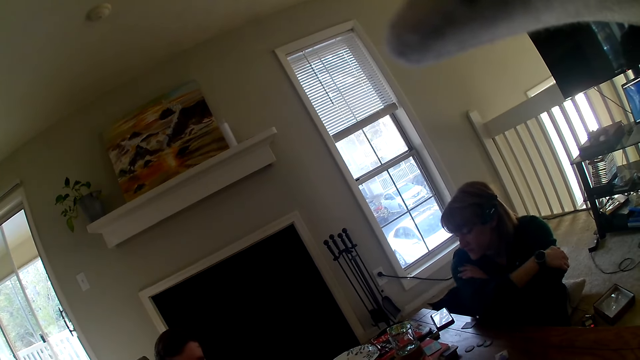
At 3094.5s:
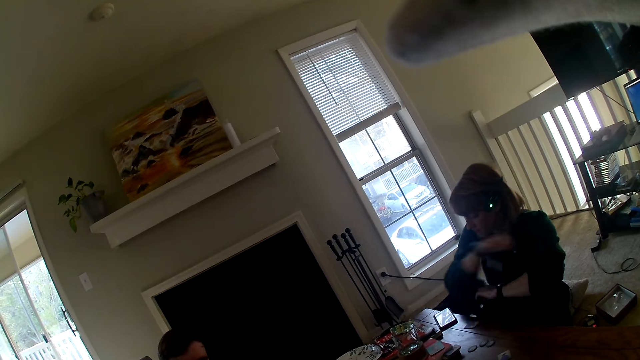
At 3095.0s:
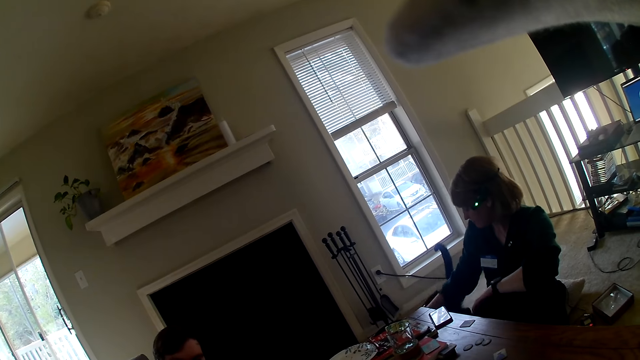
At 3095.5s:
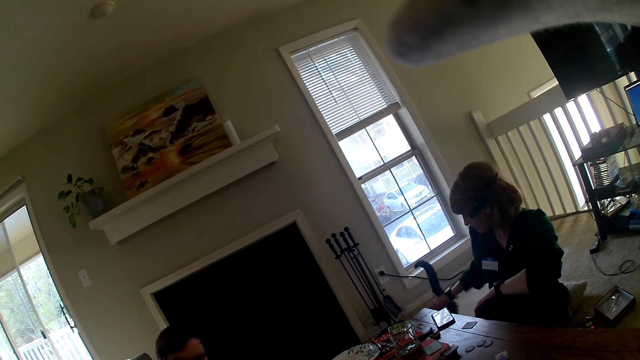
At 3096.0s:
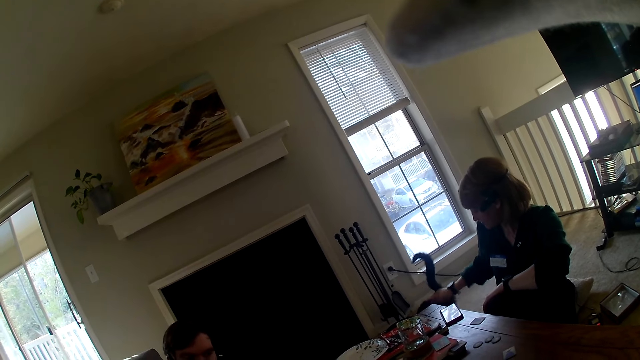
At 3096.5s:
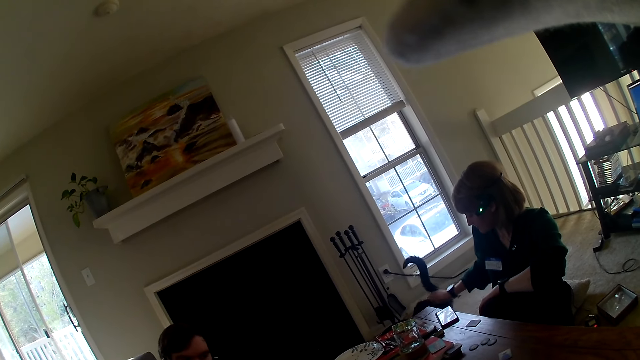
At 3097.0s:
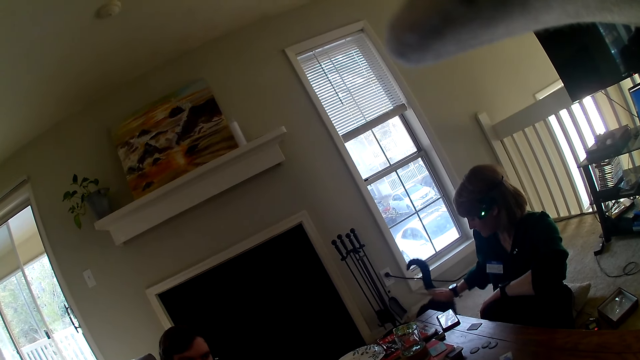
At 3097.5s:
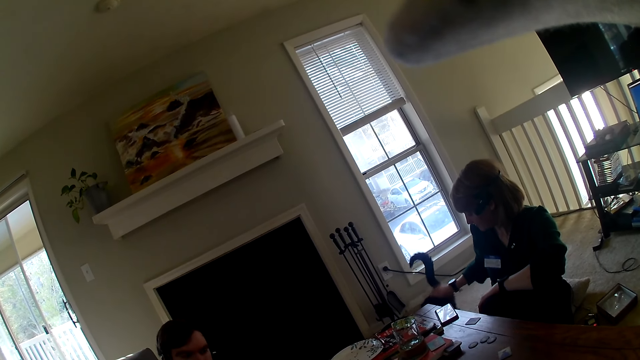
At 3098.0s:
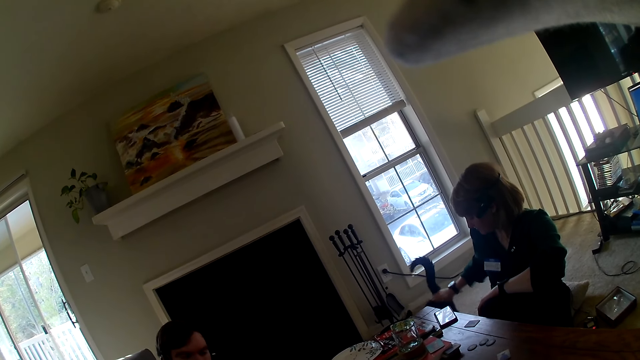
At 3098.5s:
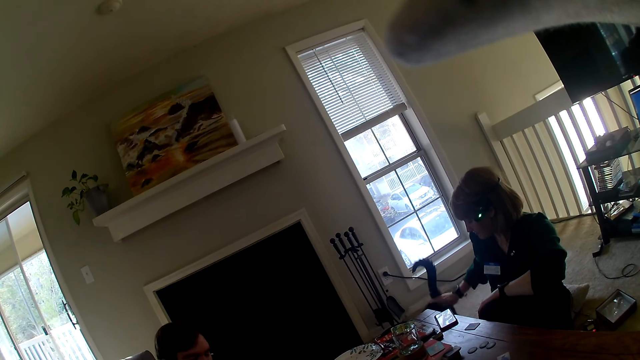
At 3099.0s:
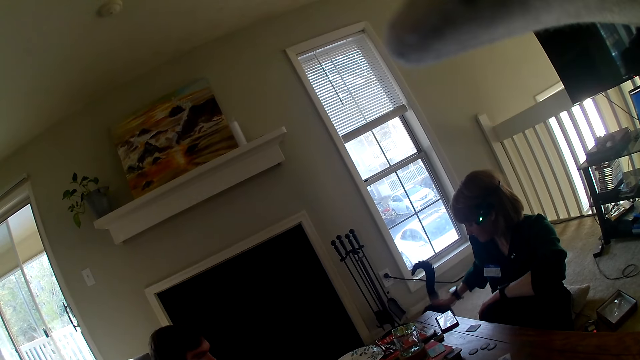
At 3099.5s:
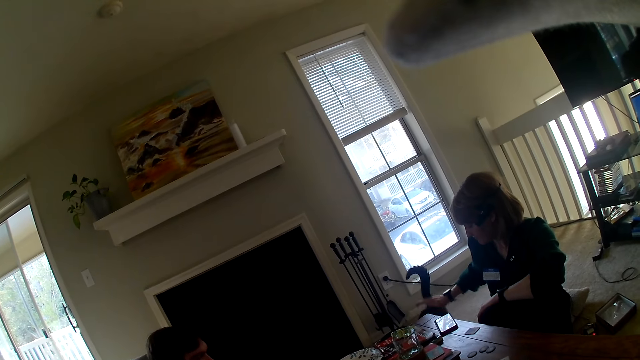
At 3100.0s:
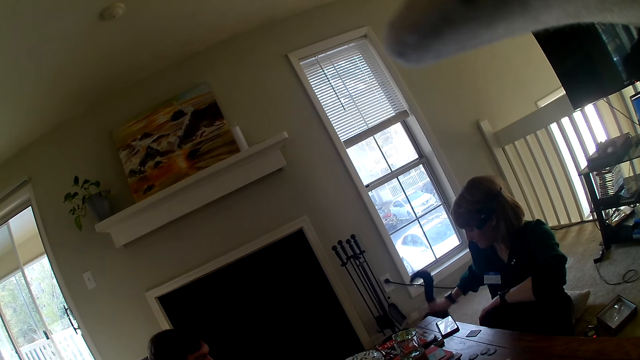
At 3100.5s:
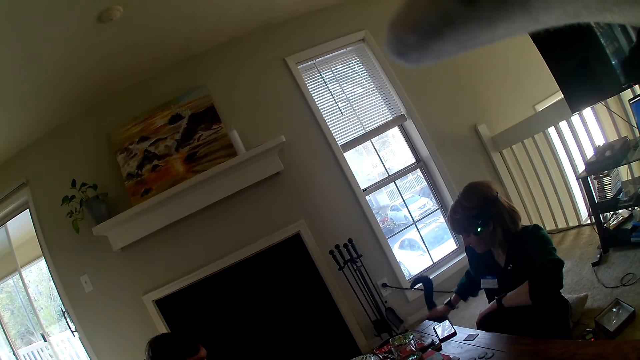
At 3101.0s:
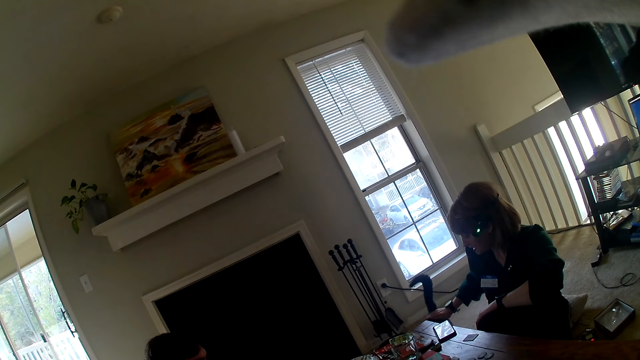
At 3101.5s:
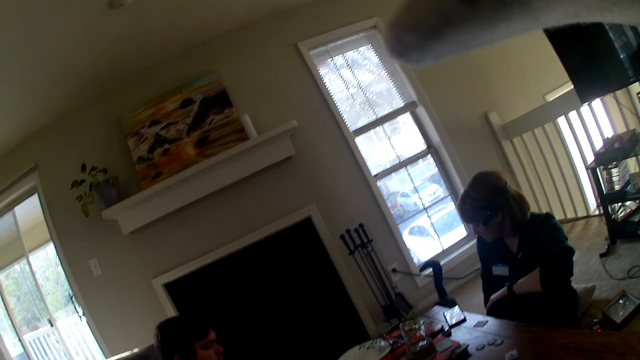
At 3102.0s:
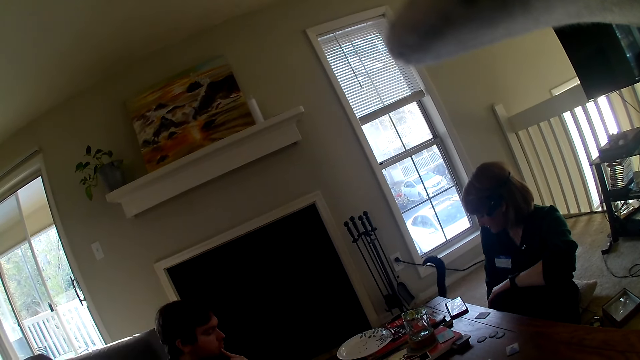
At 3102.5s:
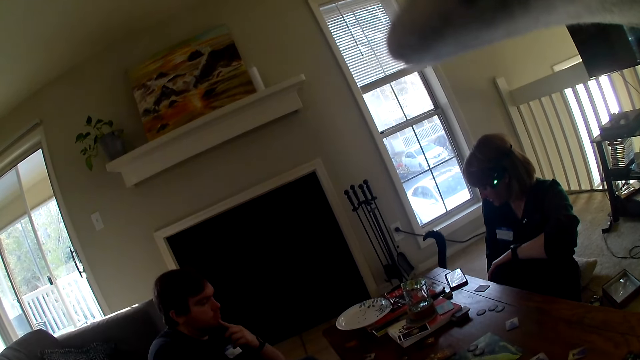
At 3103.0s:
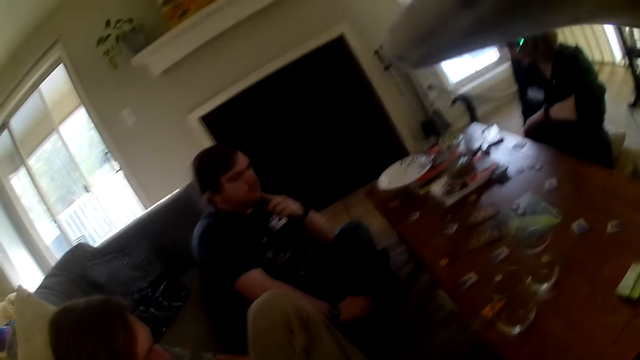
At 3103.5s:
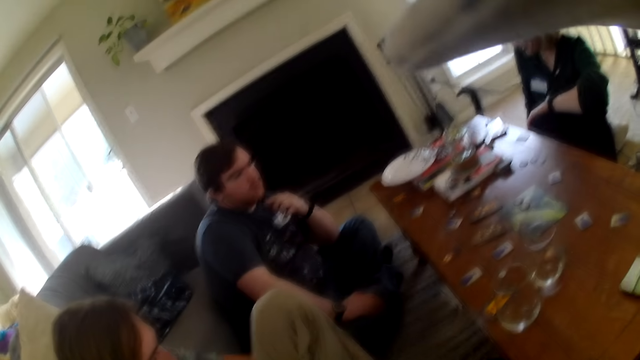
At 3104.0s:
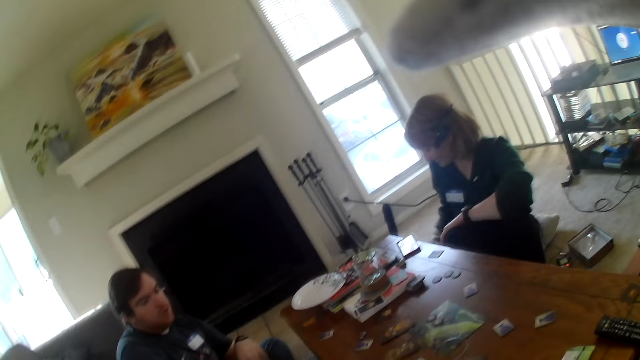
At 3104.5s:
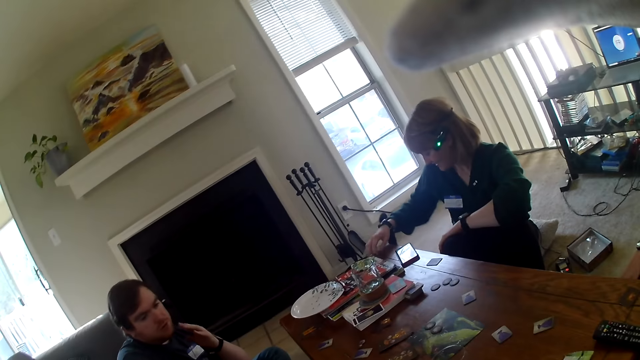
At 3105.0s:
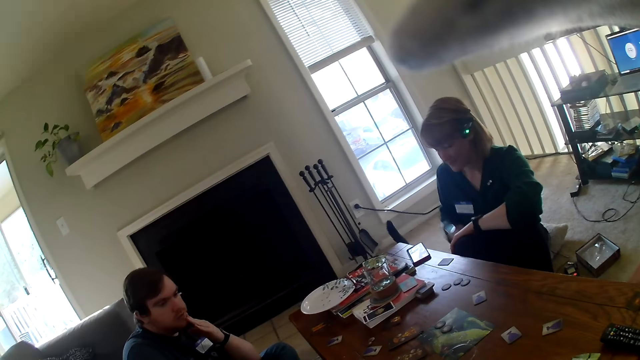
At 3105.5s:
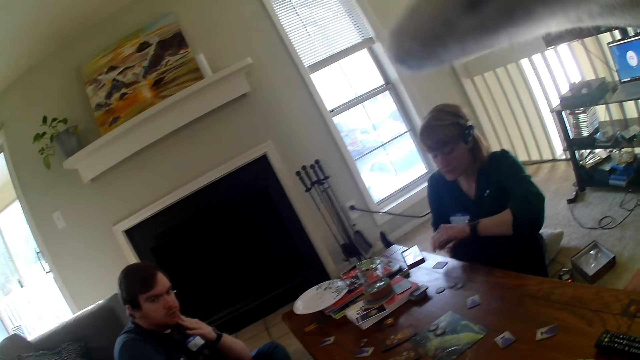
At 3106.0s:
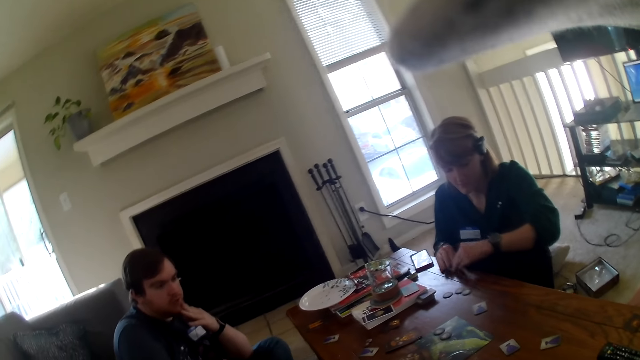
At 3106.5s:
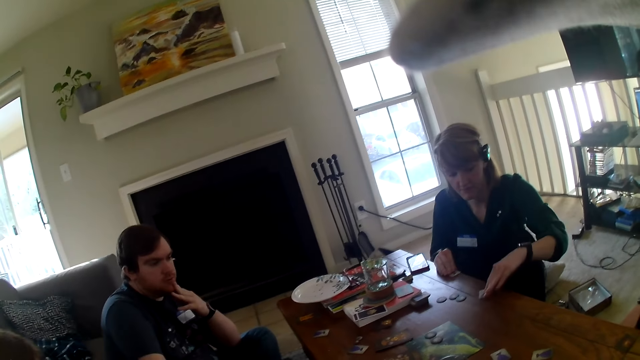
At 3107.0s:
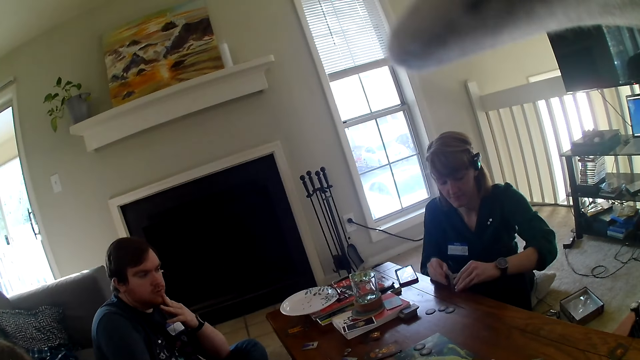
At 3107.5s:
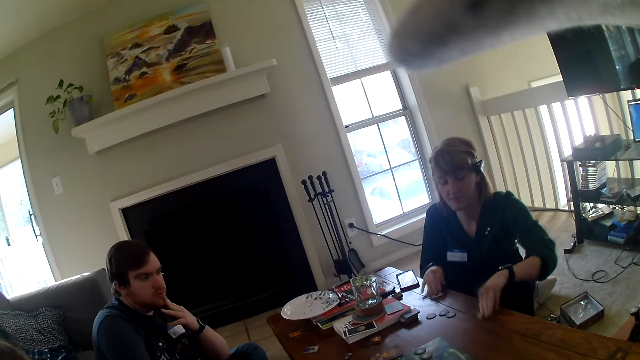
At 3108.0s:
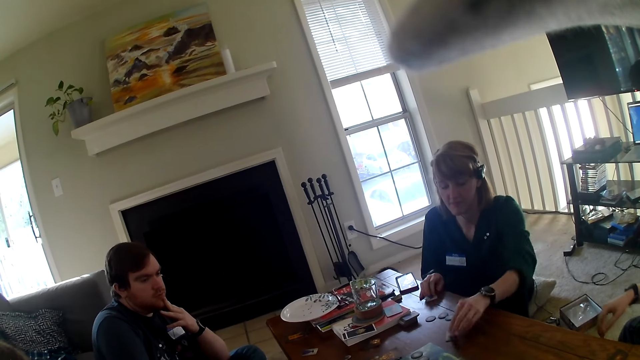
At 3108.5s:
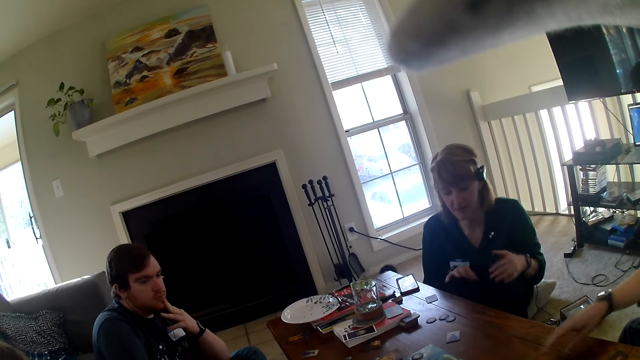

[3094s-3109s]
A person caresses the dog. The person taps the table and moves the cards on the table.

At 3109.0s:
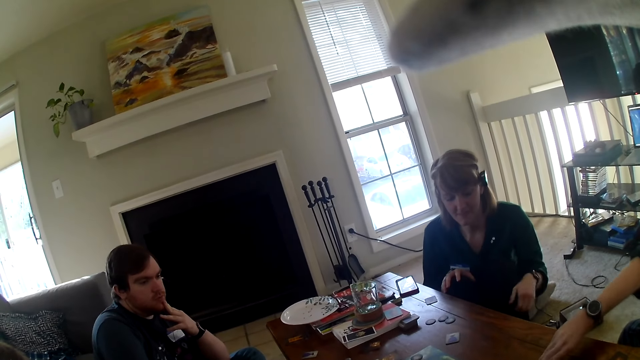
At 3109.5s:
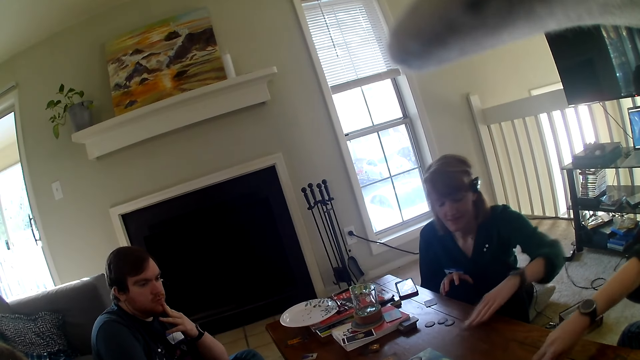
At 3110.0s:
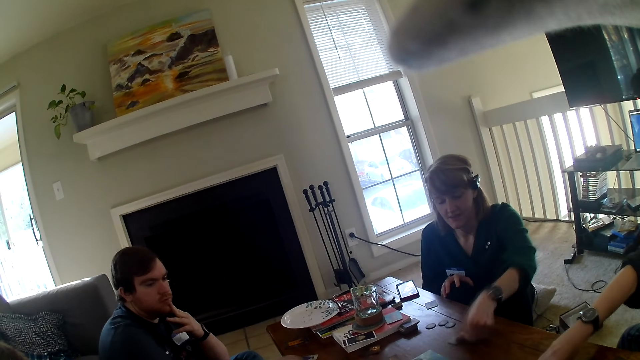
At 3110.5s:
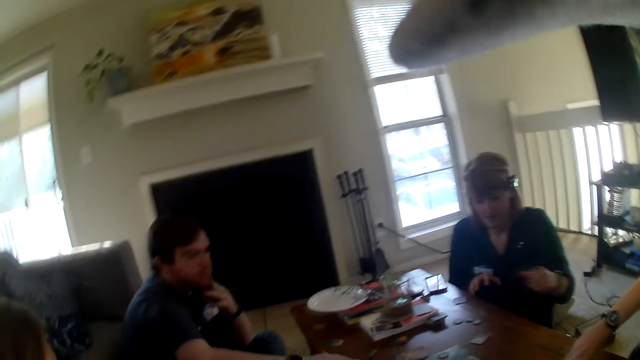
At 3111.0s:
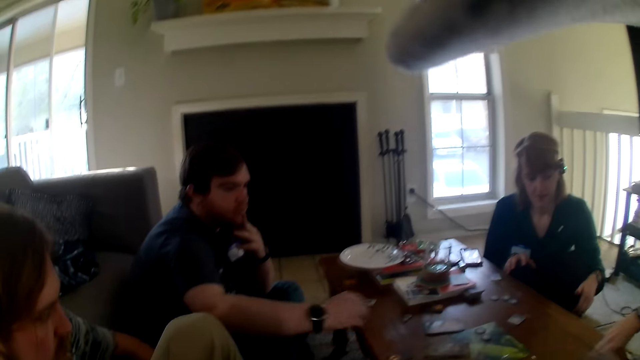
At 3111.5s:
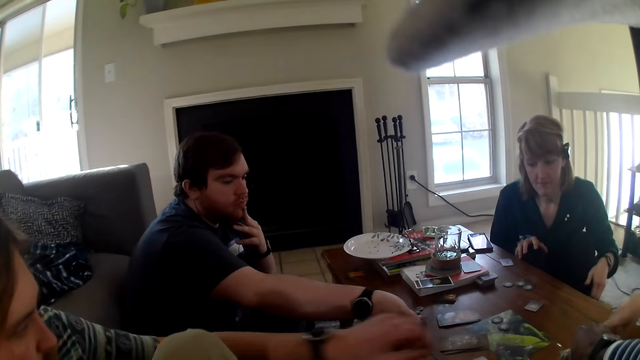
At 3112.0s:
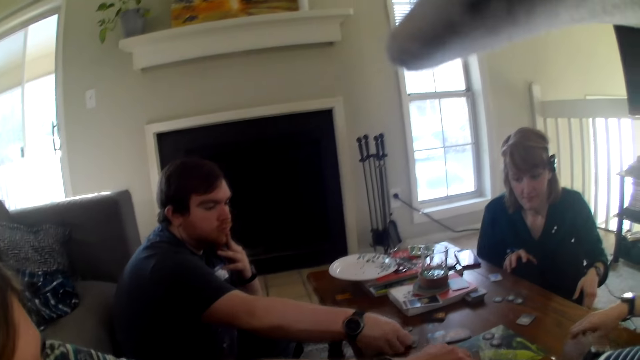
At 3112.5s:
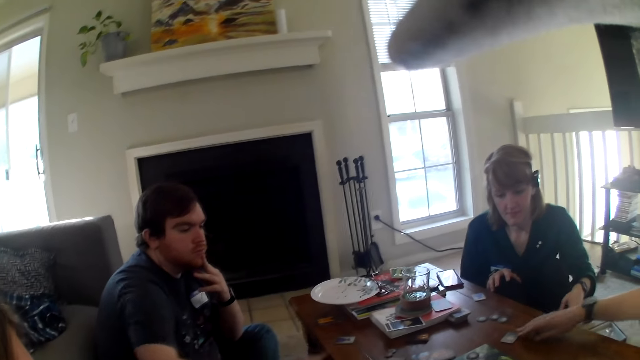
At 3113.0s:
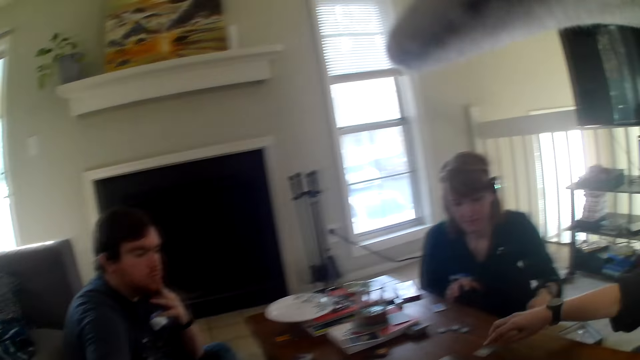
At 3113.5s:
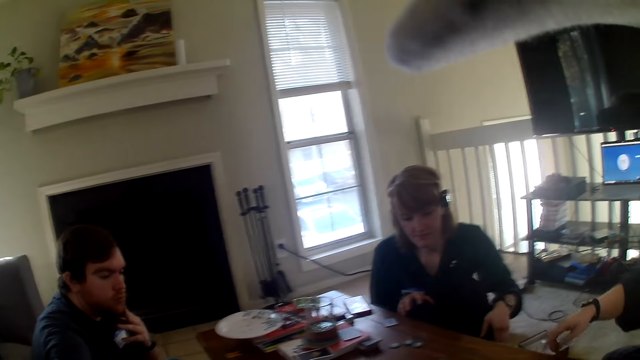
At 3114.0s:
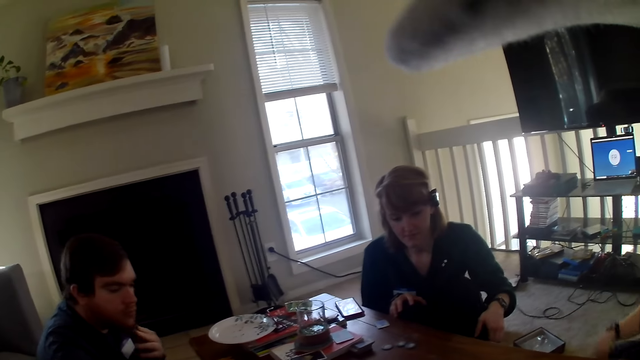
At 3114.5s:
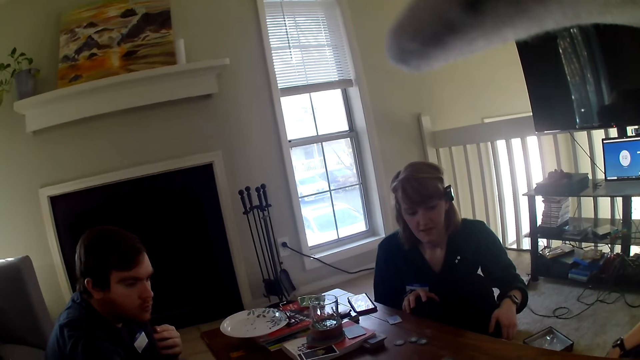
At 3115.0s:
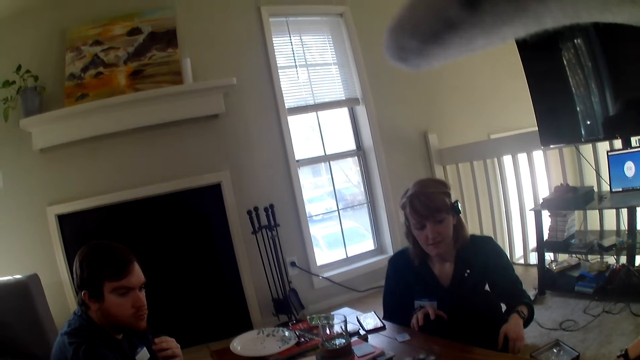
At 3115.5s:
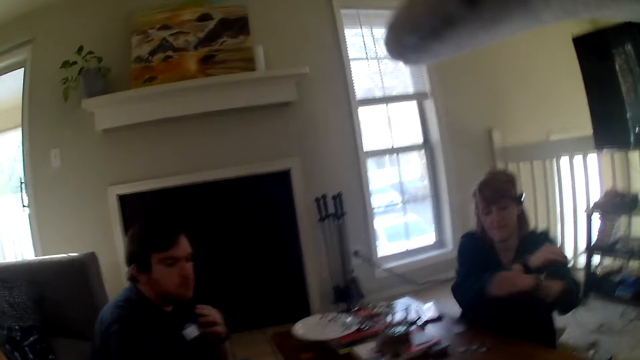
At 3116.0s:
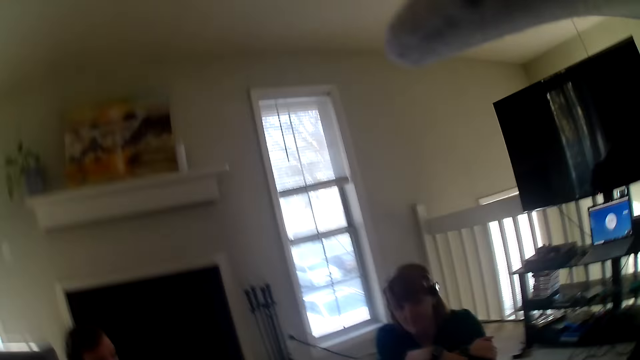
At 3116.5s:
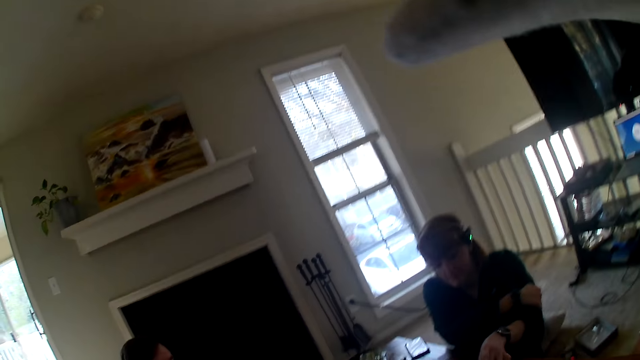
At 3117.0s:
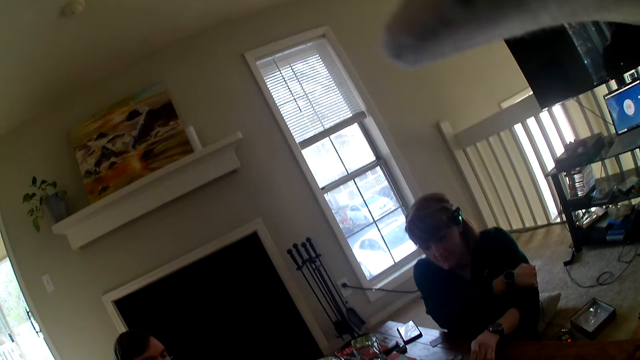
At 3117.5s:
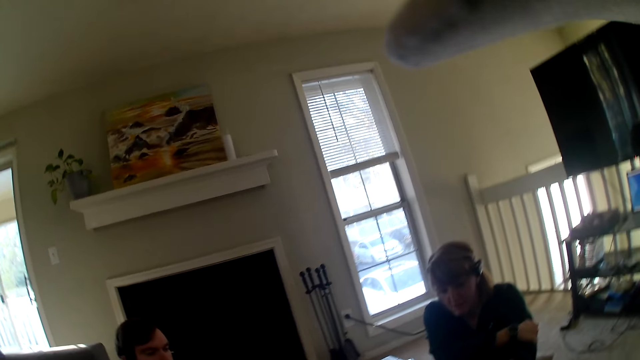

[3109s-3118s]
A person moves the cards on the table. Another person moves the cards on the table. Another person picks up a card. Another person picks up a card. Another person moves the cards on the table. Another person folds her hands.
